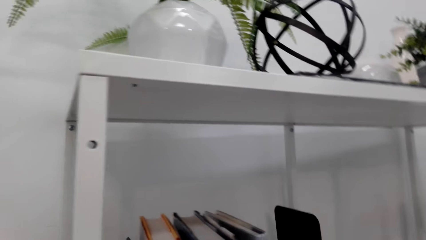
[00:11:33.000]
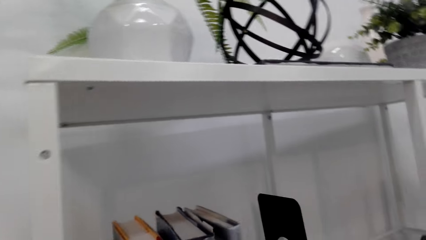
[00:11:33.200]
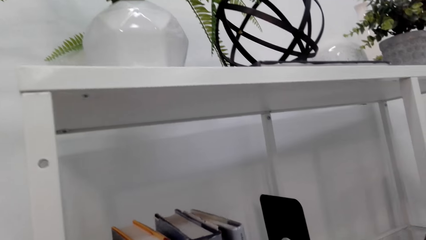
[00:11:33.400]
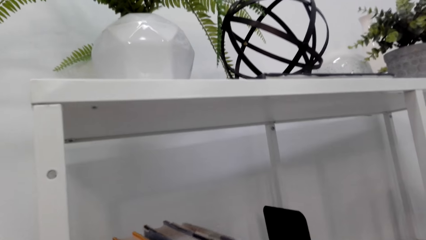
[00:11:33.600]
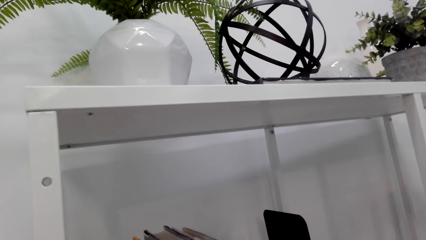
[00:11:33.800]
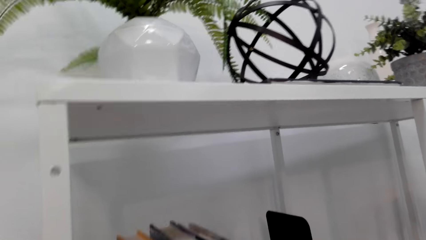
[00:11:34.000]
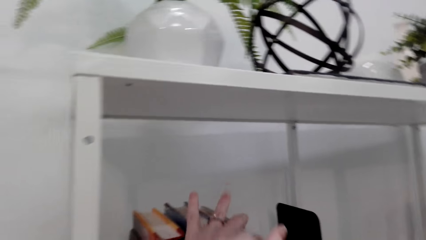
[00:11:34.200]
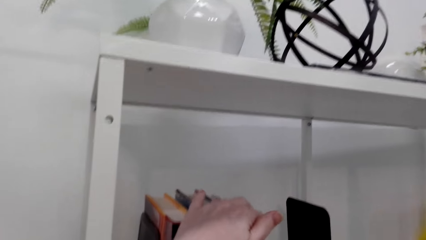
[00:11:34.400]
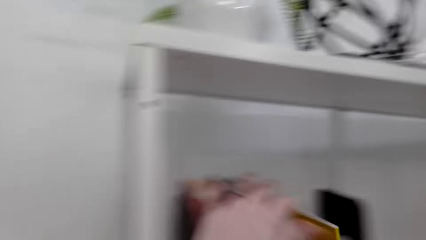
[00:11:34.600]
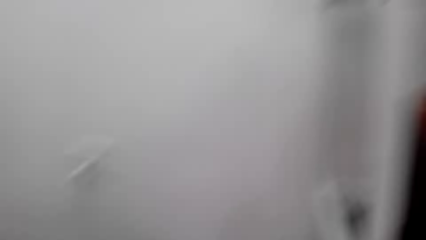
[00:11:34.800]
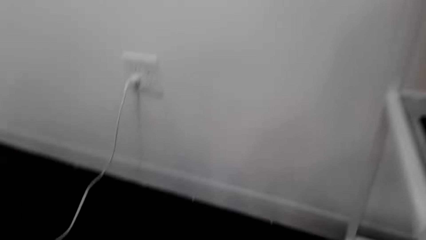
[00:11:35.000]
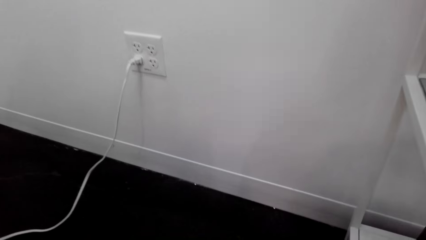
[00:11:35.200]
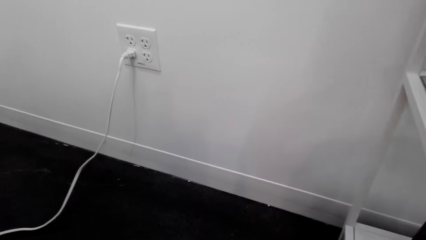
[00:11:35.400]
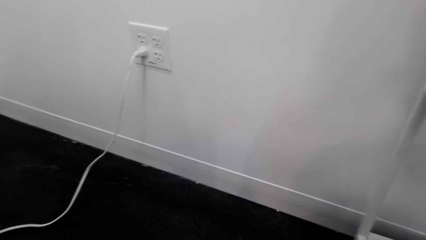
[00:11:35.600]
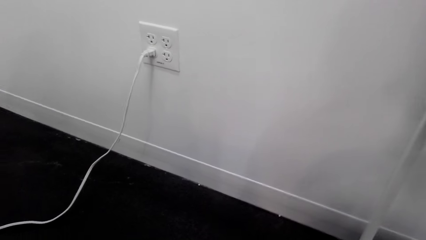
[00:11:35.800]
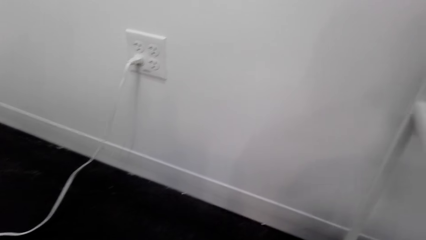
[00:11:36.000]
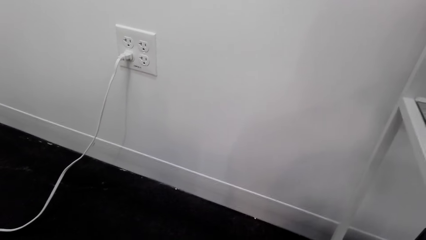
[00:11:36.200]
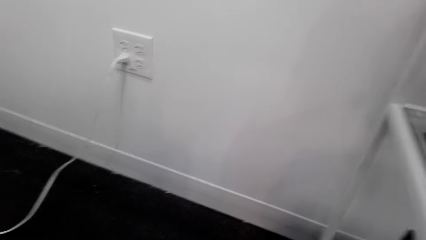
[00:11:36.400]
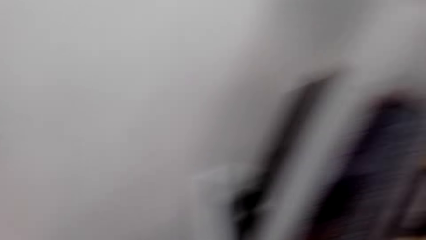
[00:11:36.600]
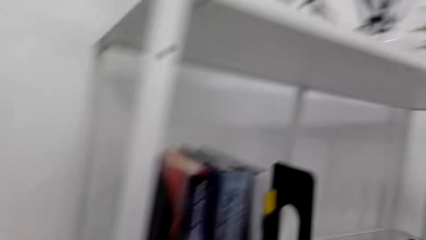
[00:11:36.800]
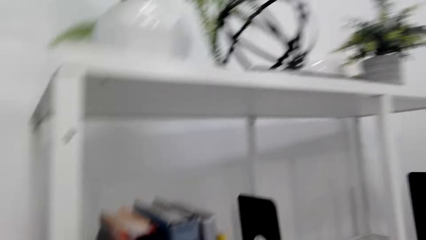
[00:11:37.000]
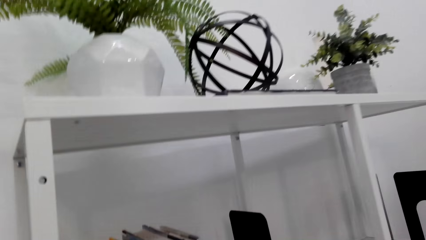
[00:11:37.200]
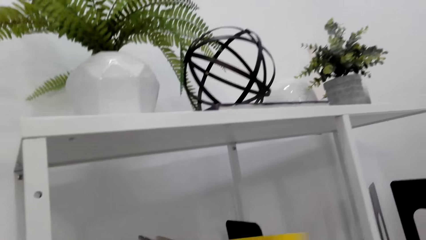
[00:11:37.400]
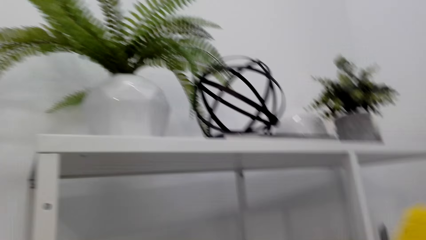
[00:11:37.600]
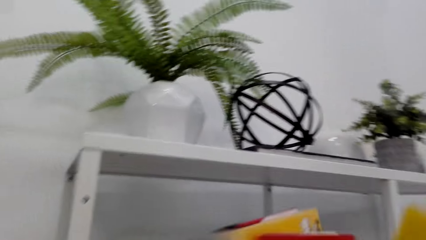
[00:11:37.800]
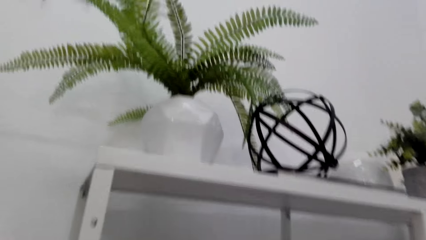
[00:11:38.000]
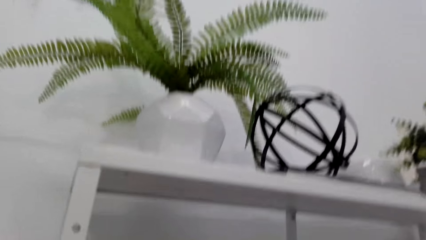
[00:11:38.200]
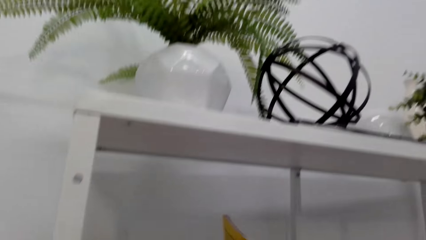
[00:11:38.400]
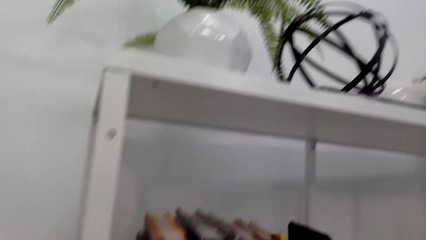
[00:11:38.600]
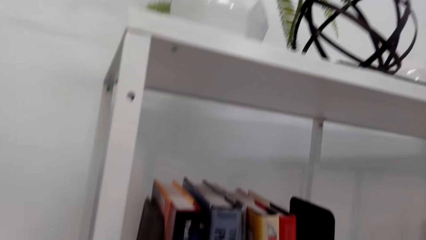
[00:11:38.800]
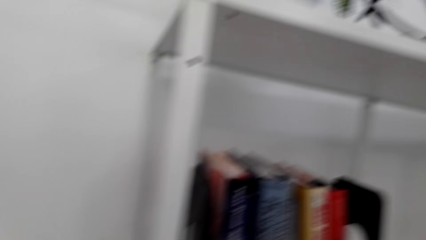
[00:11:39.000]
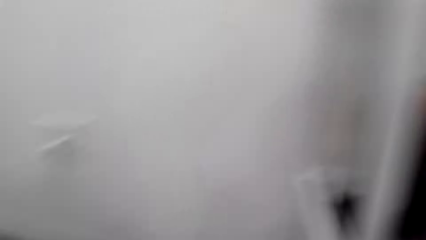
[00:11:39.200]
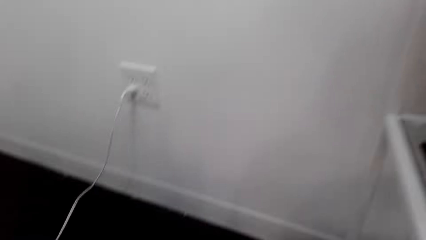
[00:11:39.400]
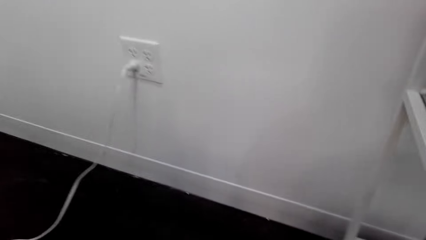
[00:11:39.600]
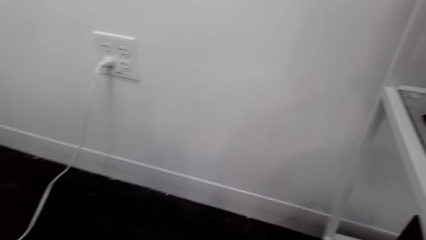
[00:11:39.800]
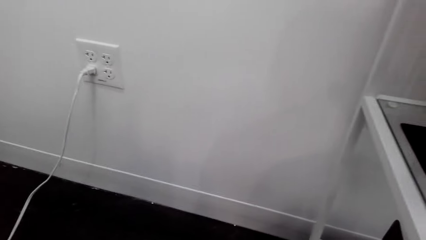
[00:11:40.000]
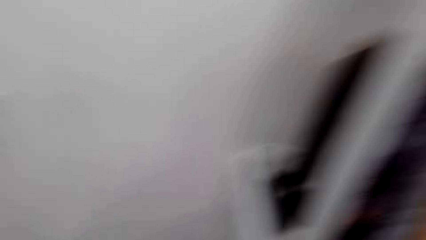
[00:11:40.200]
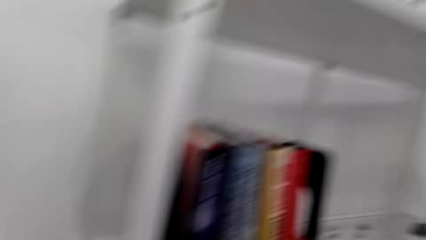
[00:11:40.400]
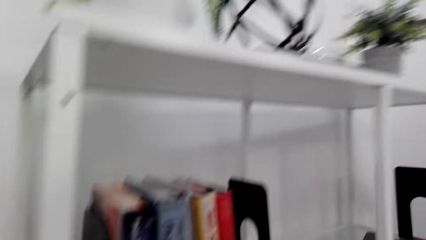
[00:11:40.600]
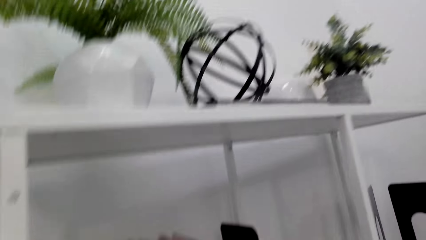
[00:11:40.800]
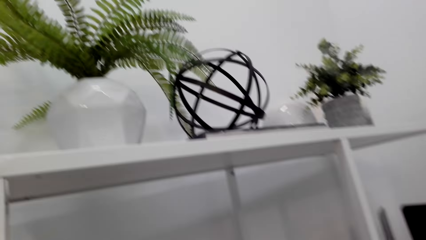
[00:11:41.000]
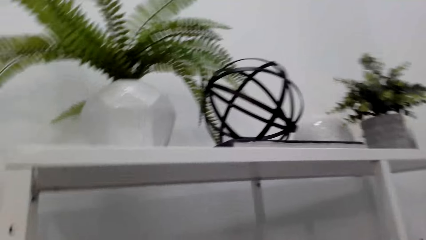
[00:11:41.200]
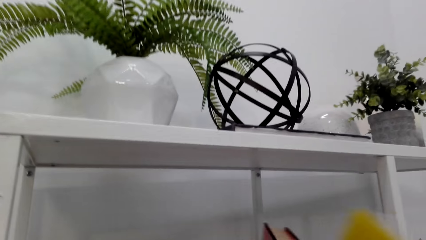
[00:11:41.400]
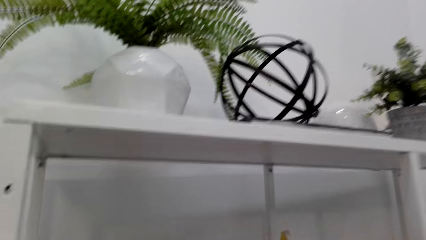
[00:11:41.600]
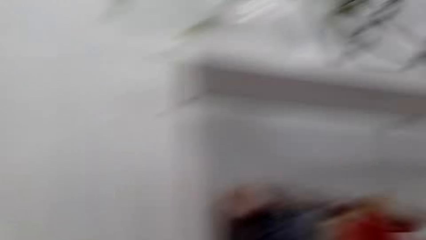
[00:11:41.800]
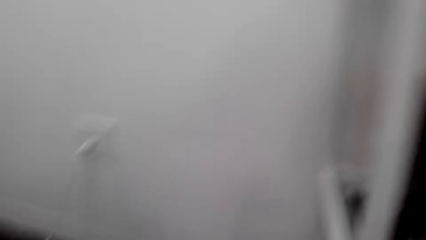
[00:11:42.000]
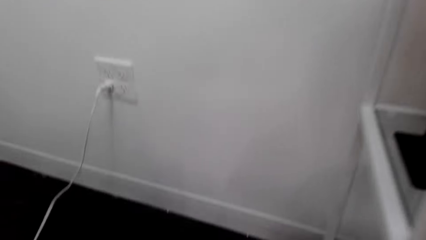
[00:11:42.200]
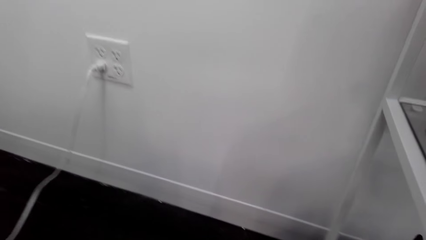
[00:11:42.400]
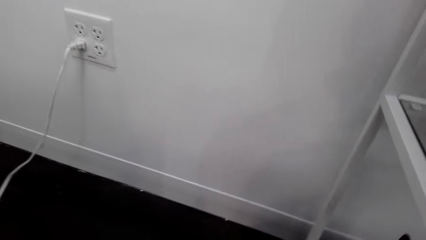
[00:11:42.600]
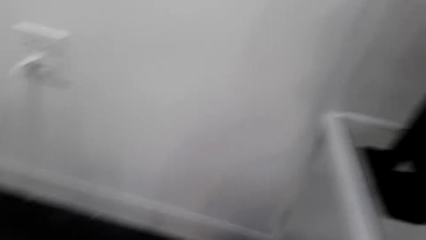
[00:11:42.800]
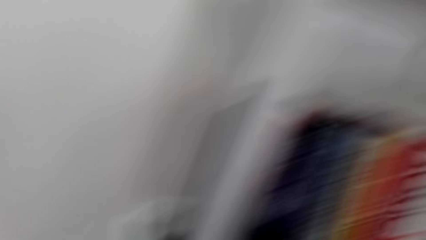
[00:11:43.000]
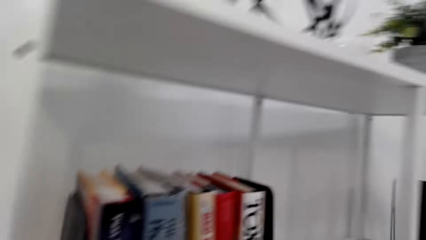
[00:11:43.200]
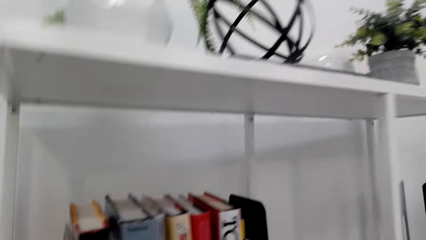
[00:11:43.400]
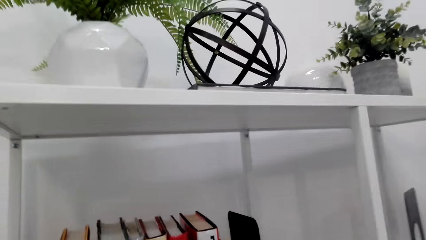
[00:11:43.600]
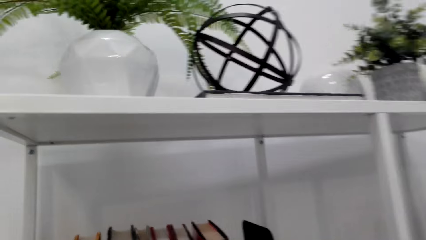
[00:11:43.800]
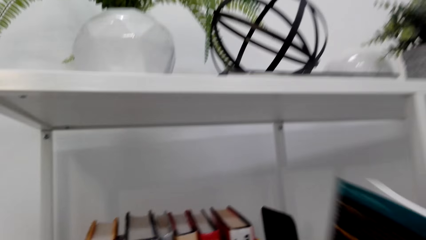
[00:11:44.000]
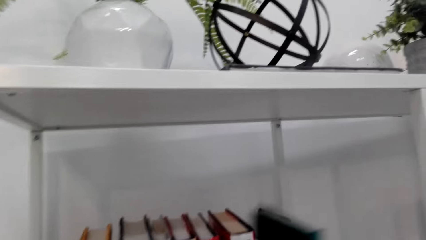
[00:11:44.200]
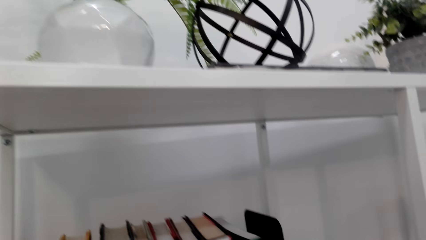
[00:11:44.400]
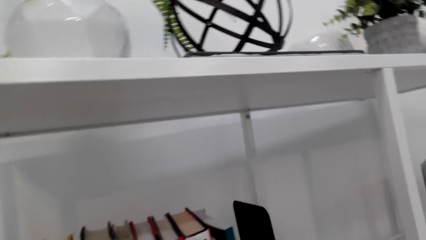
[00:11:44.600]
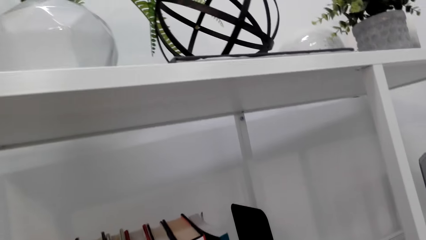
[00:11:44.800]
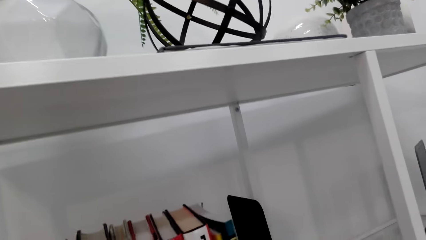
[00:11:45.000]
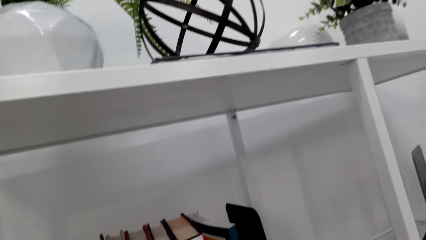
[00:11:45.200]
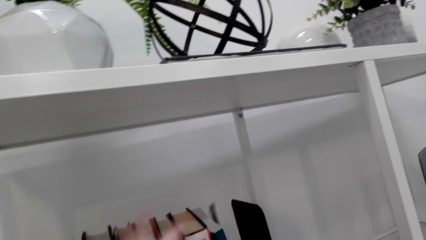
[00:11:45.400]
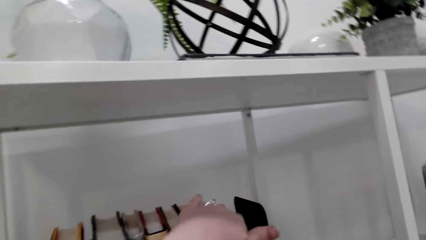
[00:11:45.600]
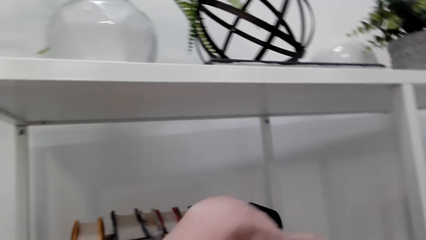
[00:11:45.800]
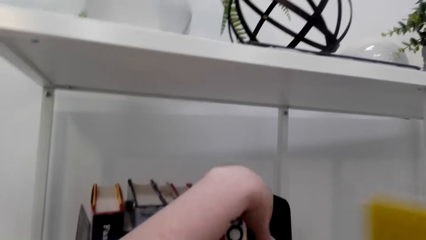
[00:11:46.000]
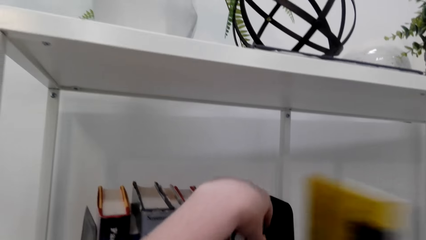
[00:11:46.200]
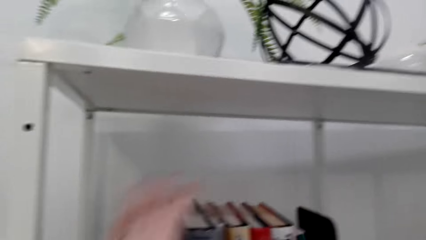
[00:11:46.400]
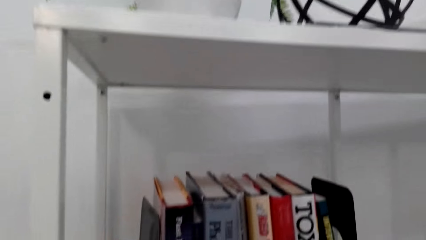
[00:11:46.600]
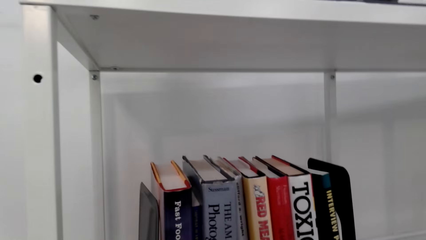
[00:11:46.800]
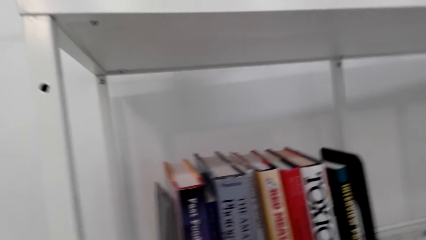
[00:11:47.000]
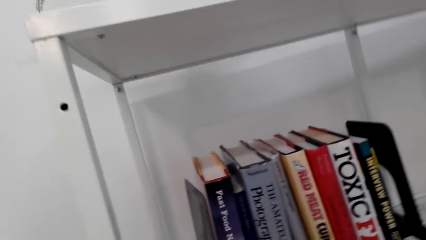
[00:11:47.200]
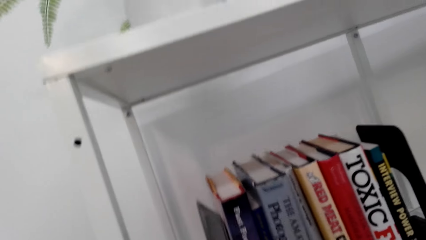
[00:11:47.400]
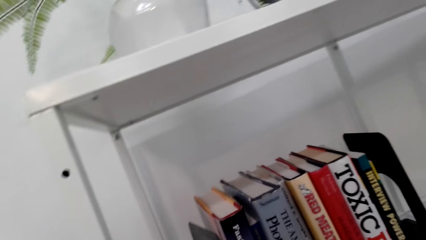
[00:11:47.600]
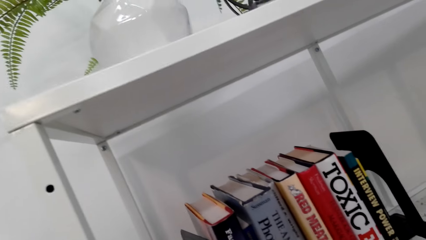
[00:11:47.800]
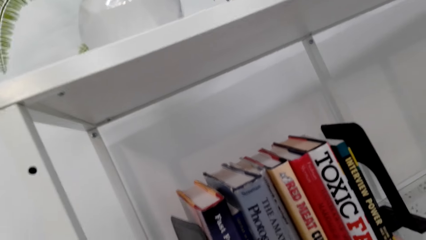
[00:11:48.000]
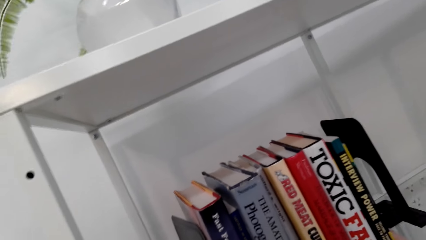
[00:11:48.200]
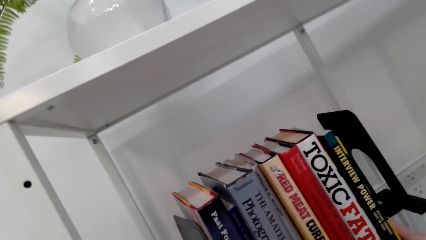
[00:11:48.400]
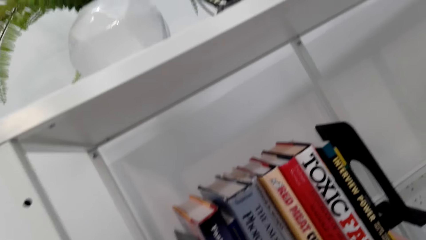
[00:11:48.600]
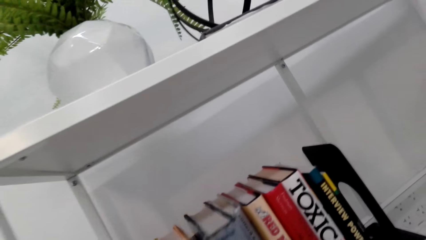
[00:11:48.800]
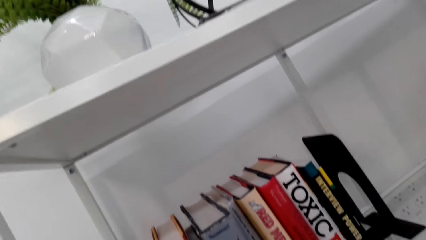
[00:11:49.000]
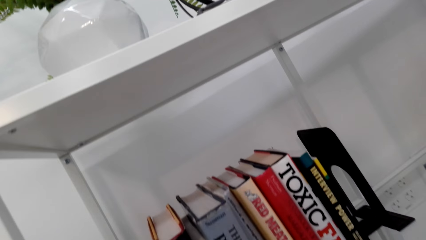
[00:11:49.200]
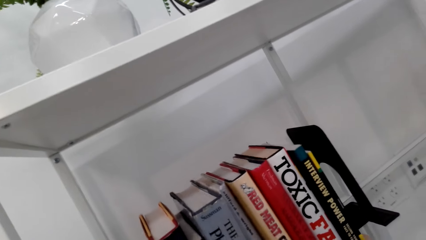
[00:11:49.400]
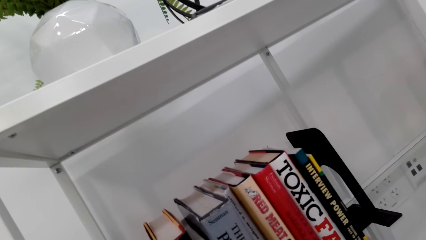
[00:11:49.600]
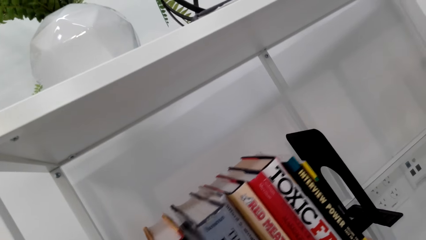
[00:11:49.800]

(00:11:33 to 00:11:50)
The camera wearer looks around the room. They put the books on the shelf. They look around the room. They put the book on the shelf.
